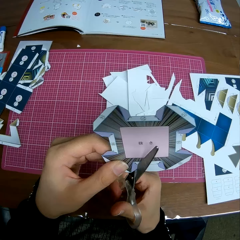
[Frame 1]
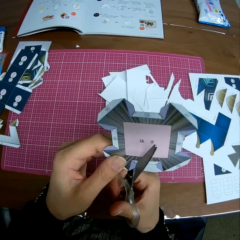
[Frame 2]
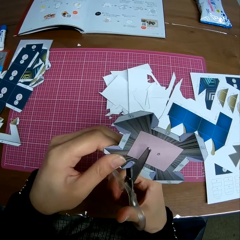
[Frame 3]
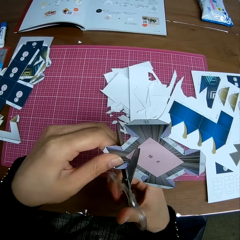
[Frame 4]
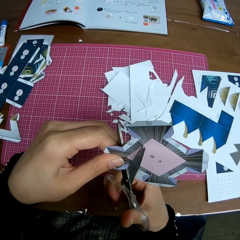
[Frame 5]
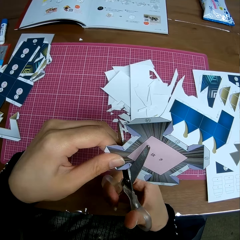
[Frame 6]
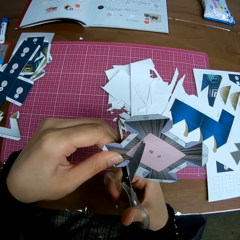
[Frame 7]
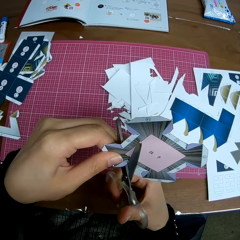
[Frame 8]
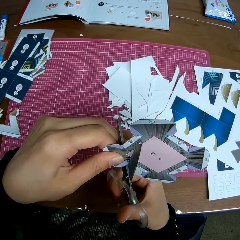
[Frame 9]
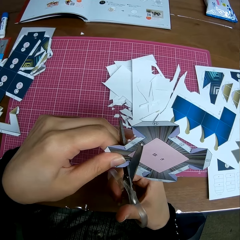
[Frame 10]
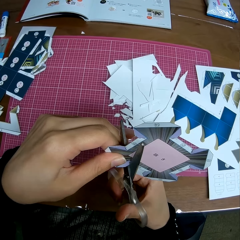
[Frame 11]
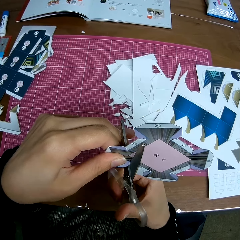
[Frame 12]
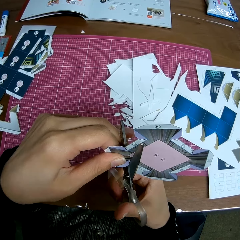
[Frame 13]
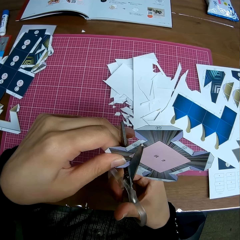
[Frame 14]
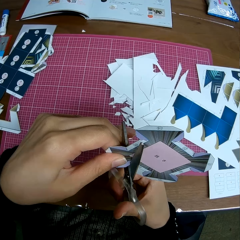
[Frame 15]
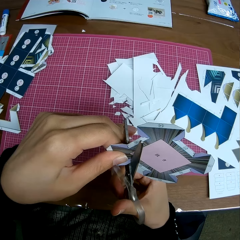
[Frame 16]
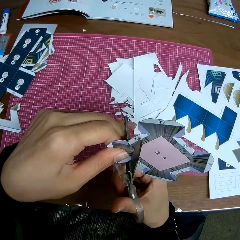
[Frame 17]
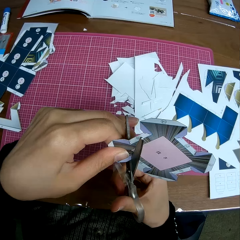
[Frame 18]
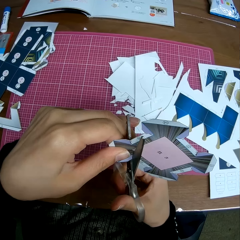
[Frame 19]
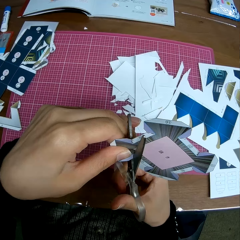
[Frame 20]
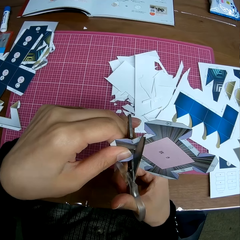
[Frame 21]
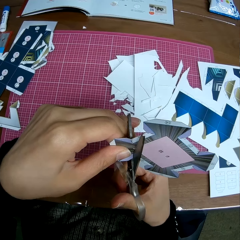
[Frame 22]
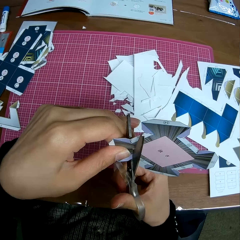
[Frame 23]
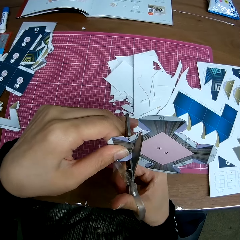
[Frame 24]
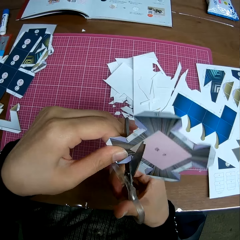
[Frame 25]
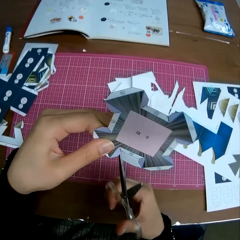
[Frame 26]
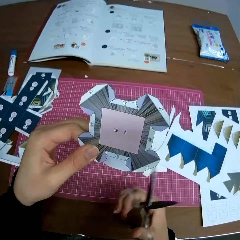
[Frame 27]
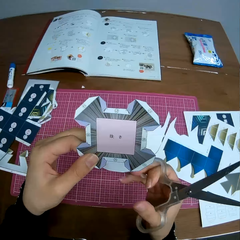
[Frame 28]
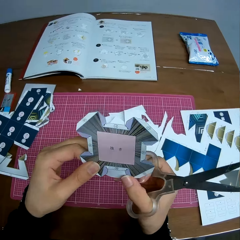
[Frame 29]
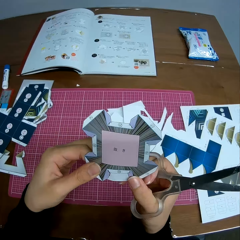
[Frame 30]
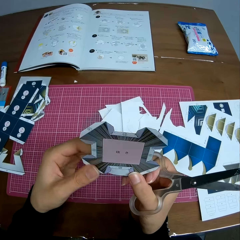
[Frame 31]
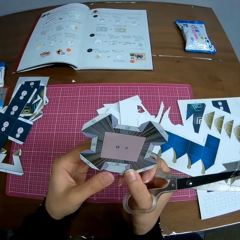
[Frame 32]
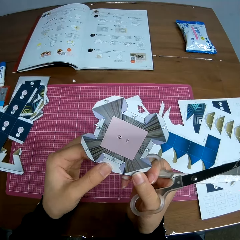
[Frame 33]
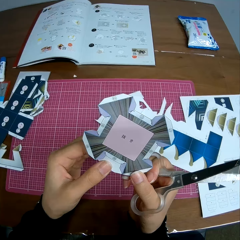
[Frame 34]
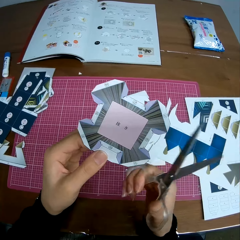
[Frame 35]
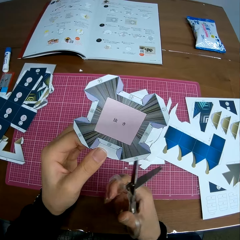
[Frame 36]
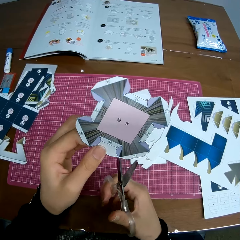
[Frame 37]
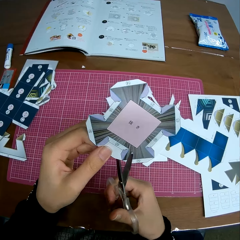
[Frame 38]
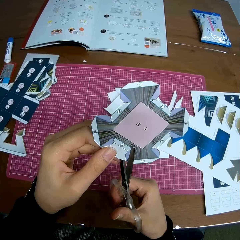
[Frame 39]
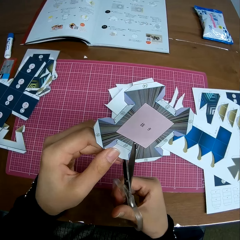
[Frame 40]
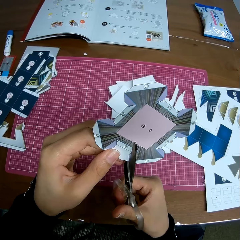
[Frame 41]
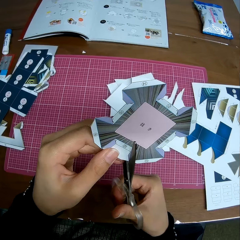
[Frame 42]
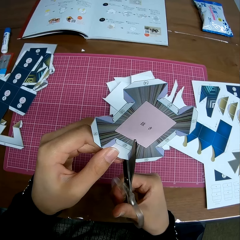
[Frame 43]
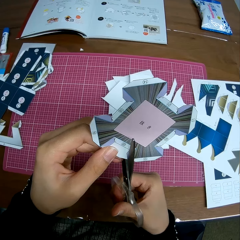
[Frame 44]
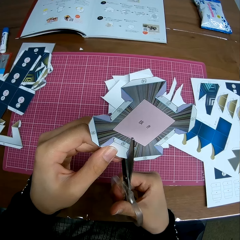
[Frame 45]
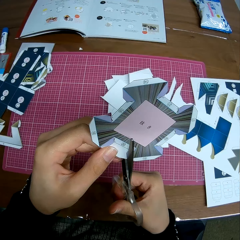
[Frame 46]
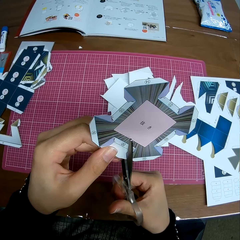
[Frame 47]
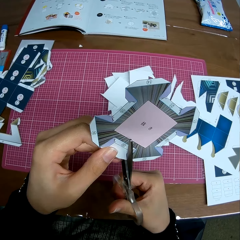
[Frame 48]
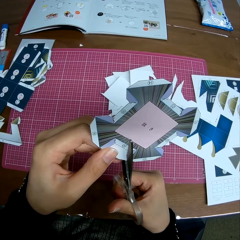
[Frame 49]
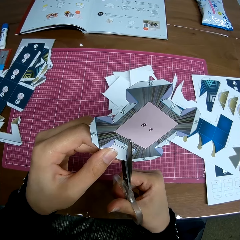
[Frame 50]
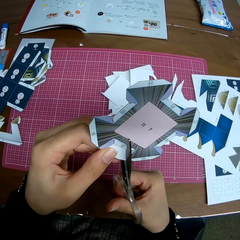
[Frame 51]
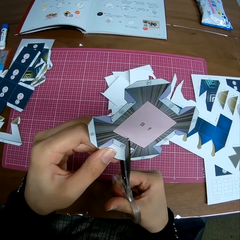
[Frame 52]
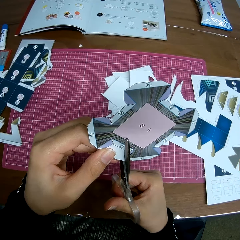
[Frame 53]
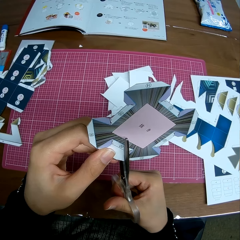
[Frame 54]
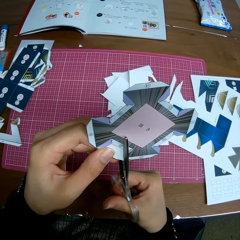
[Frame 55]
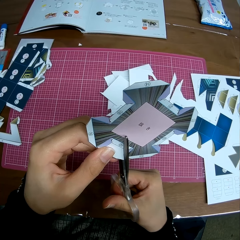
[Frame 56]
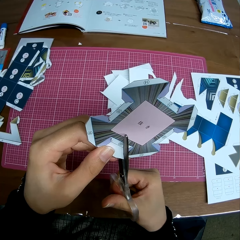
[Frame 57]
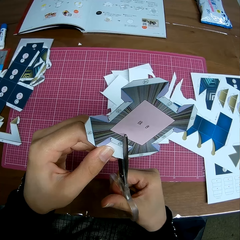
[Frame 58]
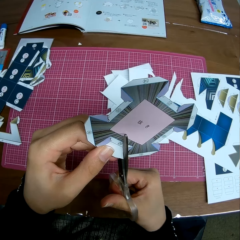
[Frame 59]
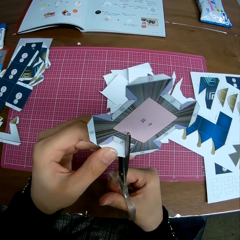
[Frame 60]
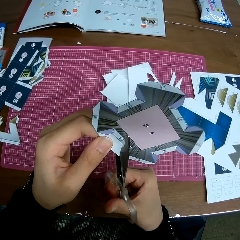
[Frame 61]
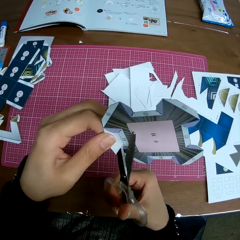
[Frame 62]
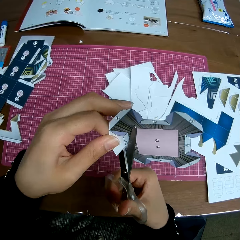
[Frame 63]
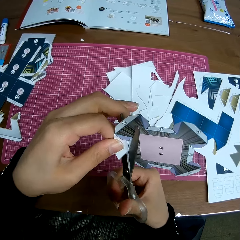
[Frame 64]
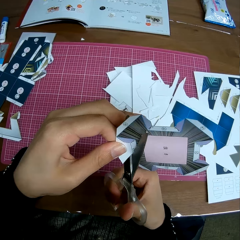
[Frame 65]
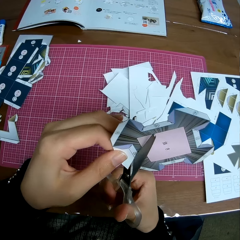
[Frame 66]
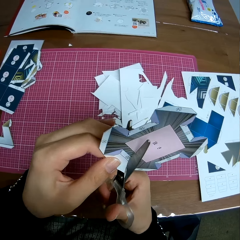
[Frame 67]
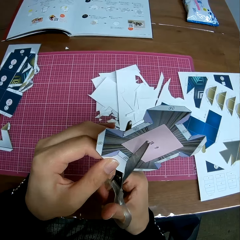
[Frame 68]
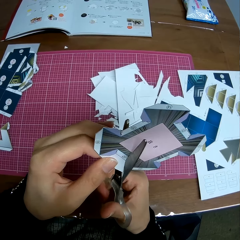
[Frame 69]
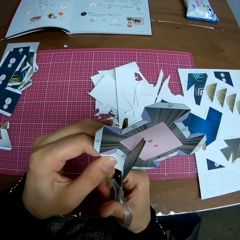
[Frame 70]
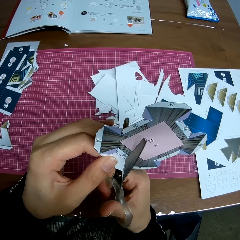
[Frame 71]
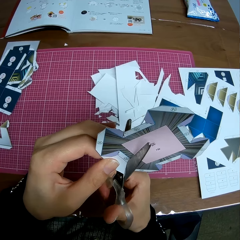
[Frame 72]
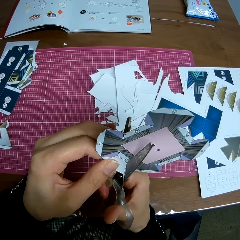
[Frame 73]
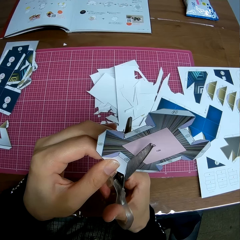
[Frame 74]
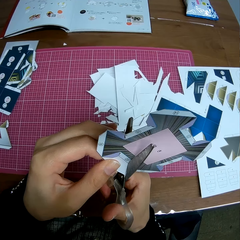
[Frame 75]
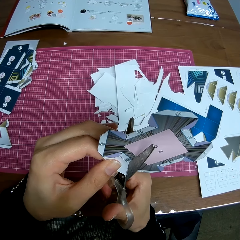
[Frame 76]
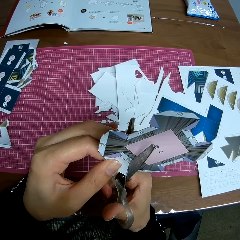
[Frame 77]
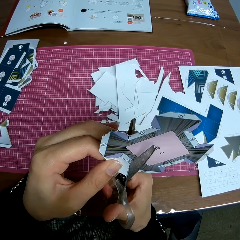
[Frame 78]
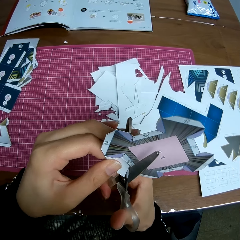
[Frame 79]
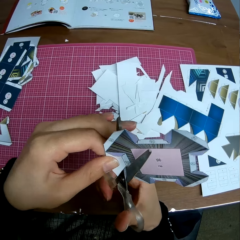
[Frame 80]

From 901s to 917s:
The camera wearer adjusts the paper in her hands. She cuts a piece of paper from the paper craft with the scissors.

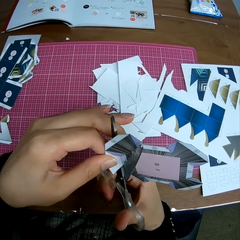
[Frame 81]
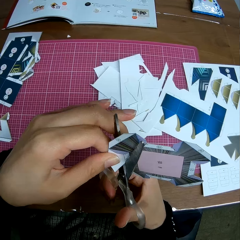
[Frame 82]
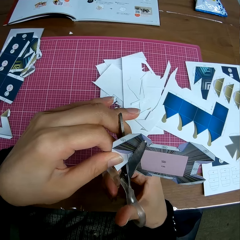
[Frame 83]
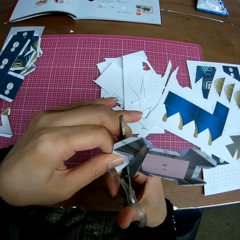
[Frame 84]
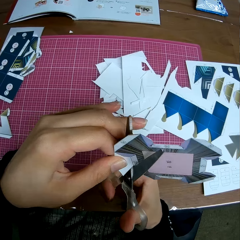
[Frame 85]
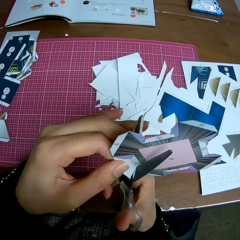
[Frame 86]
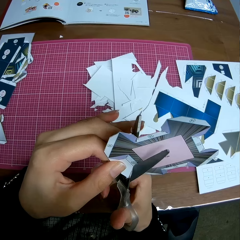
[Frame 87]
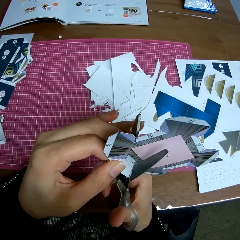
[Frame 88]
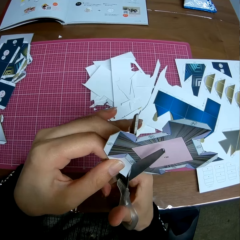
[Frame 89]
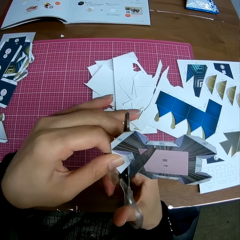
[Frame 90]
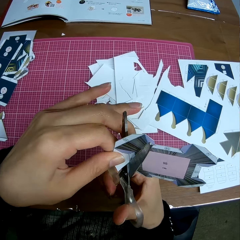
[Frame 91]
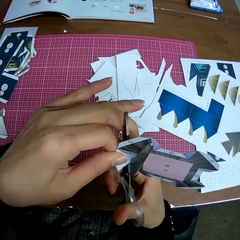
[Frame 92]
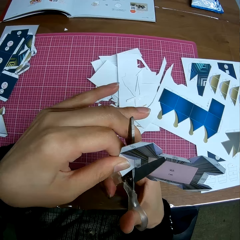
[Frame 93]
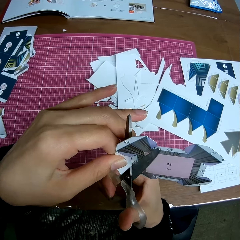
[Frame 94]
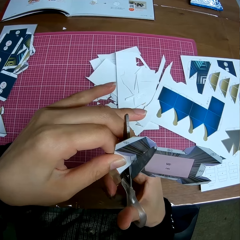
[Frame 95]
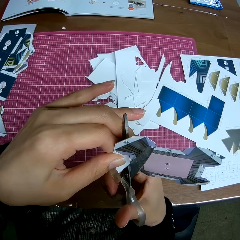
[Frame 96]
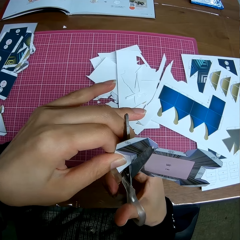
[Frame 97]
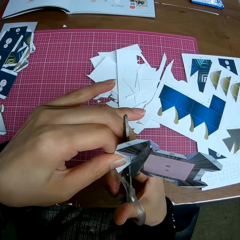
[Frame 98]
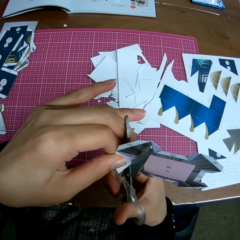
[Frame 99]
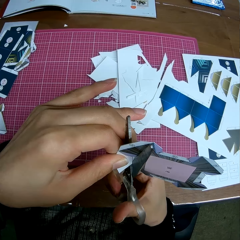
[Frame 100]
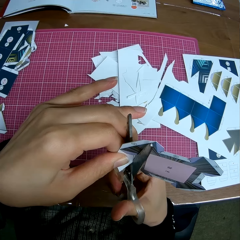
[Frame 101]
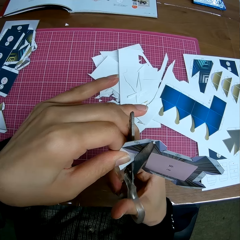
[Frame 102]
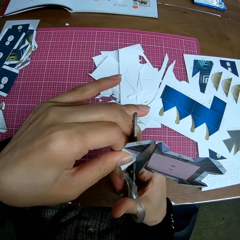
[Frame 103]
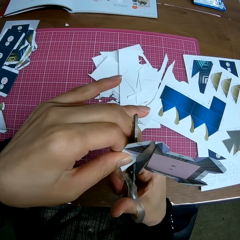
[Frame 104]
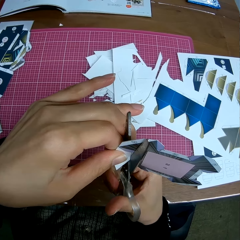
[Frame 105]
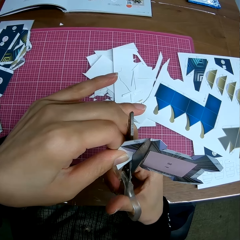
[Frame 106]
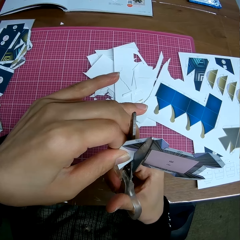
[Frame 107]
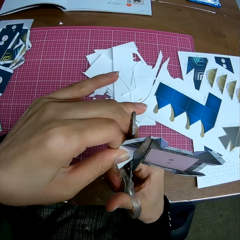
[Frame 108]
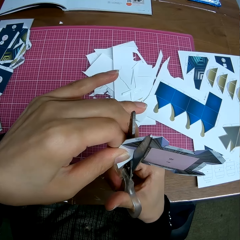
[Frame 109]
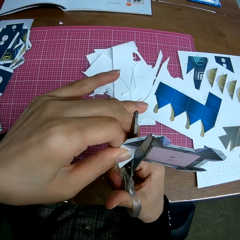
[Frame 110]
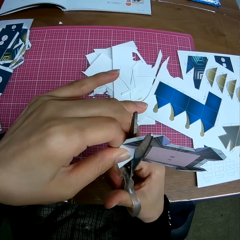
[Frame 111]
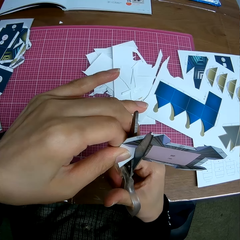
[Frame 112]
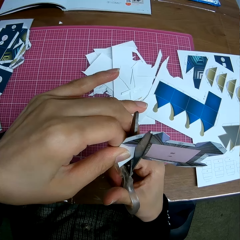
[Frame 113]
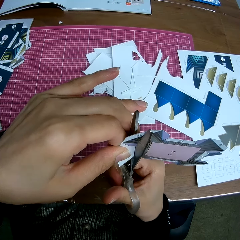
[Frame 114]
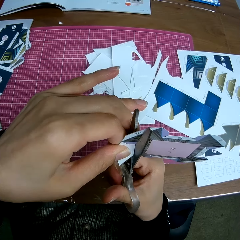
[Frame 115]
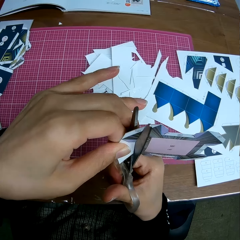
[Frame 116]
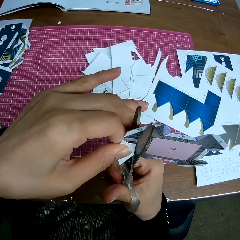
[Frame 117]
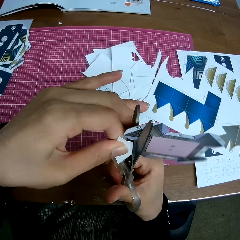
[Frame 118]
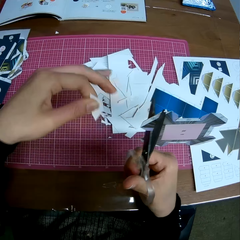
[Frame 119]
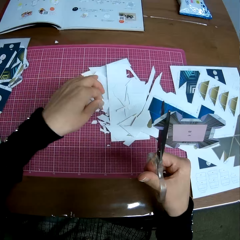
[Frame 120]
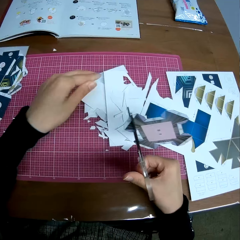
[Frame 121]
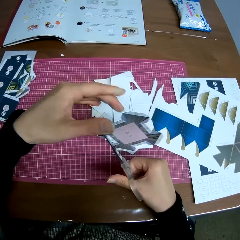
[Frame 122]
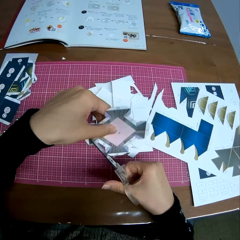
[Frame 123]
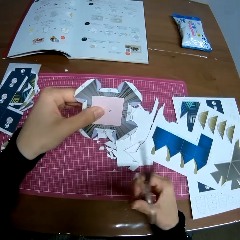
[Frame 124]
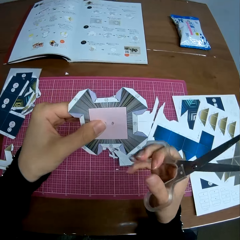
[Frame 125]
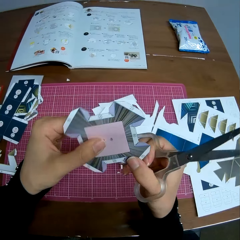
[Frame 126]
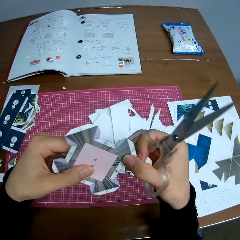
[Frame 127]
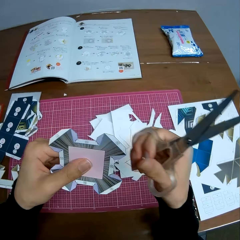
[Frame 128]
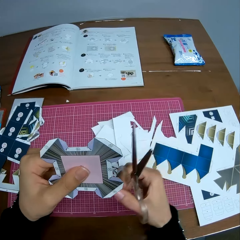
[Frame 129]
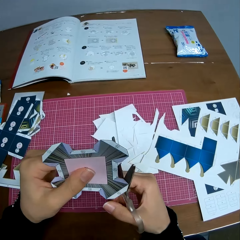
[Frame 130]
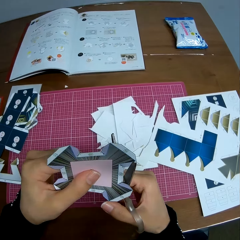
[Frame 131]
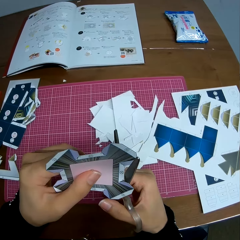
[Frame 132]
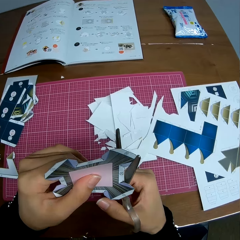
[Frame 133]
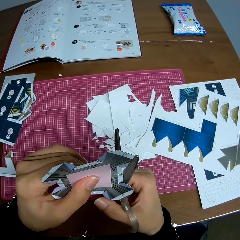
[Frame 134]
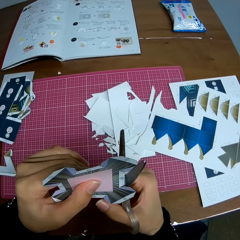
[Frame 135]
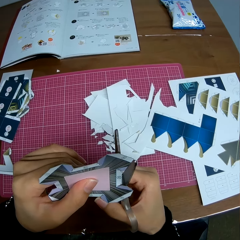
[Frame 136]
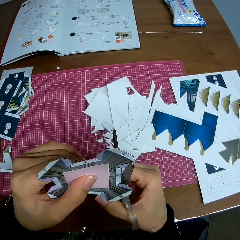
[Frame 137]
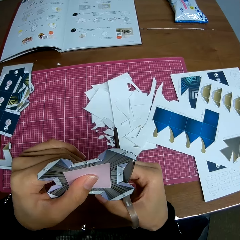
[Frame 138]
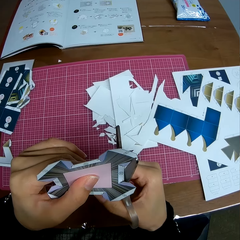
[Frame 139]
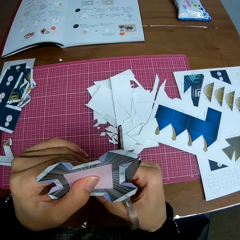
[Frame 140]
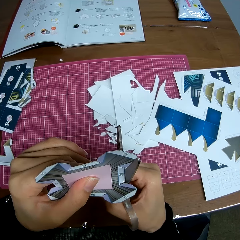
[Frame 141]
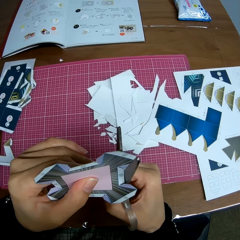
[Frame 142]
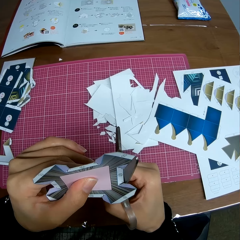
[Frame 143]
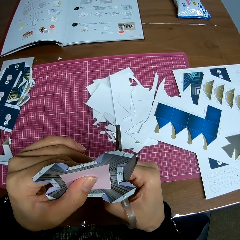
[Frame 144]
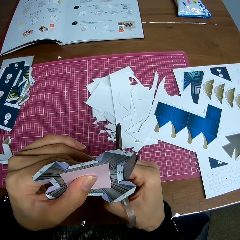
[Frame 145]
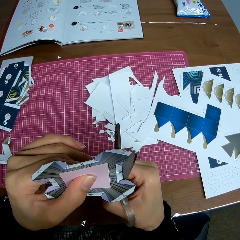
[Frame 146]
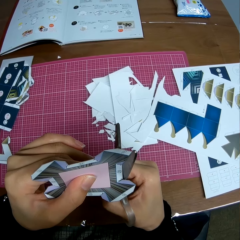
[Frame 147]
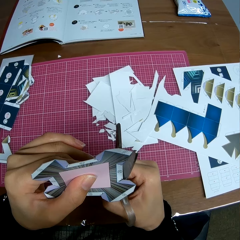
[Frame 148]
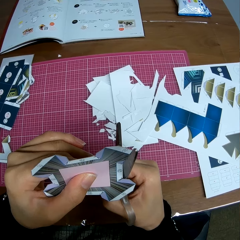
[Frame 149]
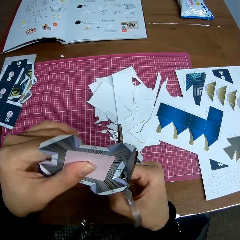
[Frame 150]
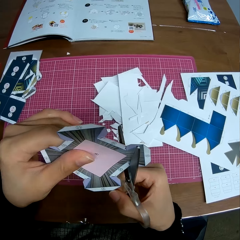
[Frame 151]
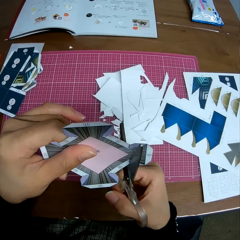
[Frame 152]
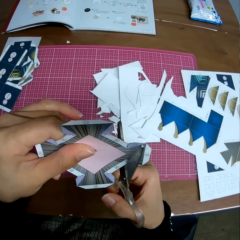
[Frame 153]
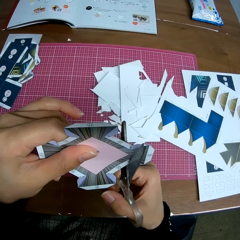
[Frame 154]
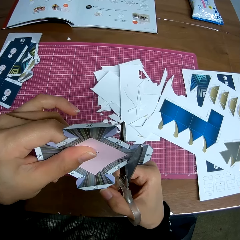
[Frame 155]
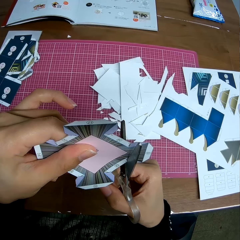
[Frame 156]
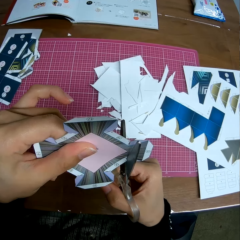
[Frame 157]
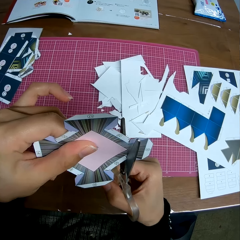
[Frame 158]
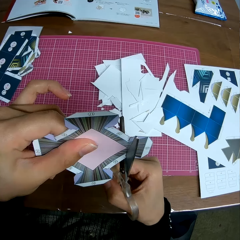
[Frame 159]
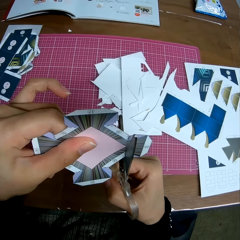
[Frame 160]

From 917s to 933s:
The camera wearer drops a piece of the paper on the table with her left hand. She adjusts the paper in her hands. She continues cutting the paper with the scissors.
